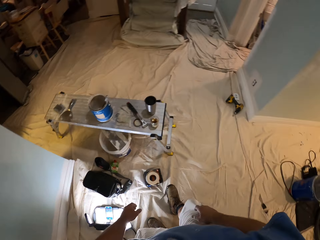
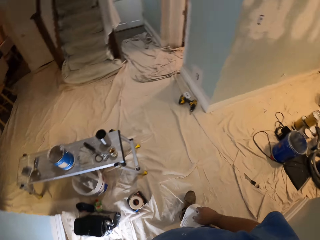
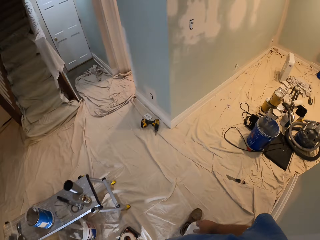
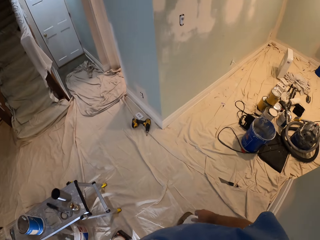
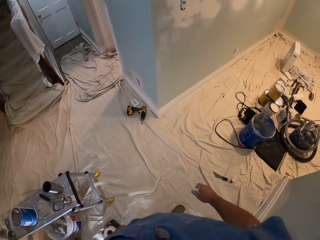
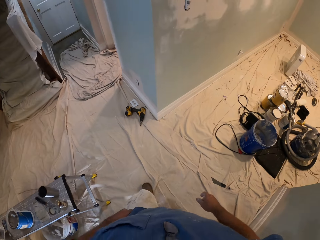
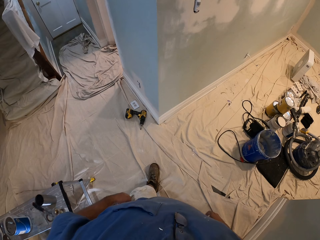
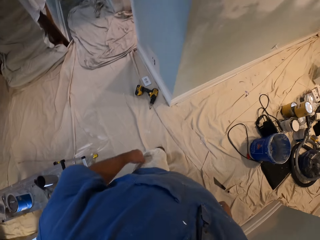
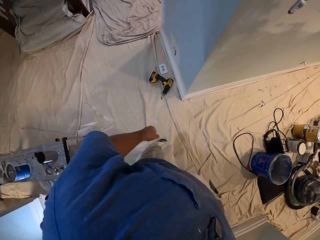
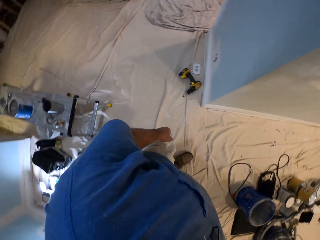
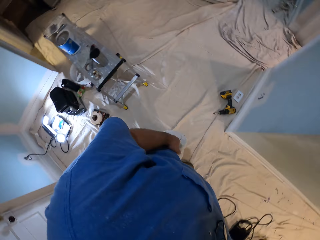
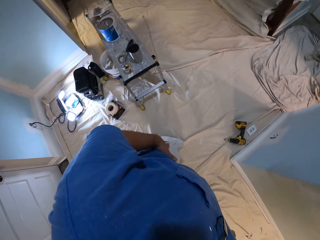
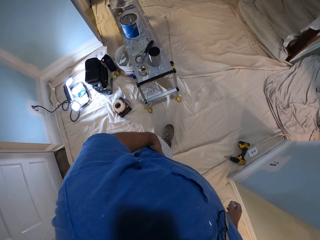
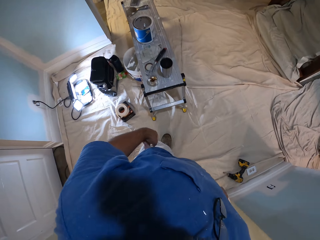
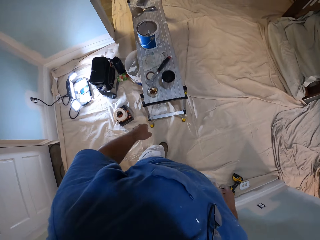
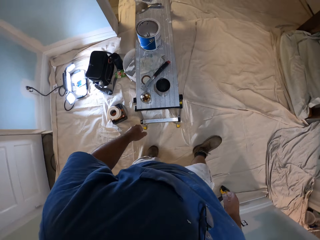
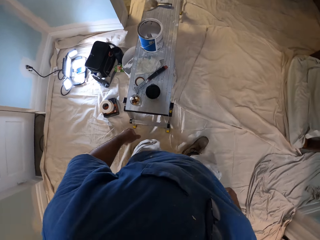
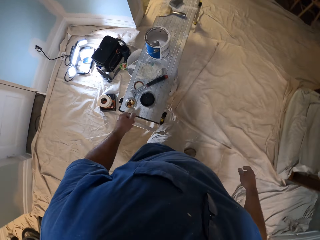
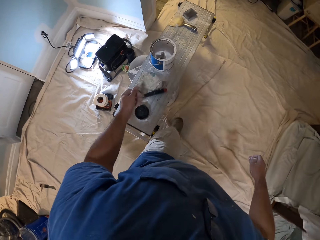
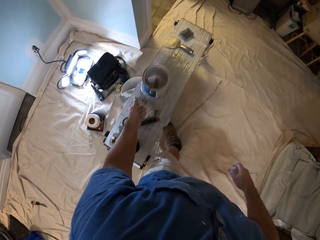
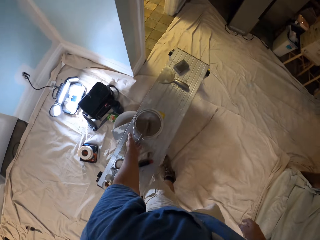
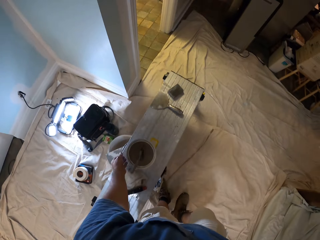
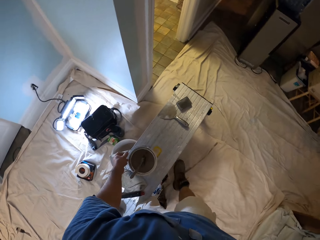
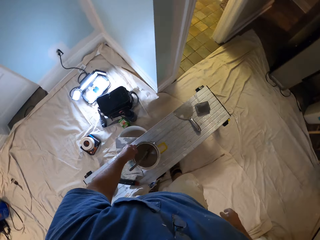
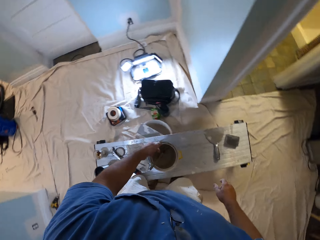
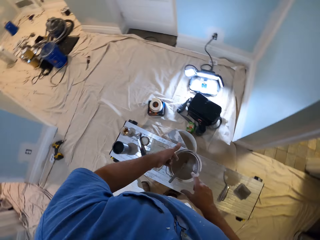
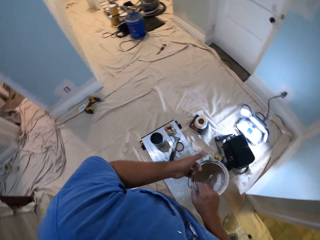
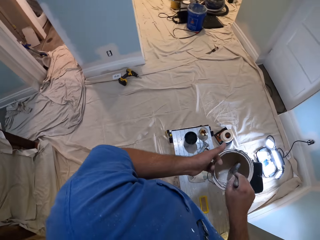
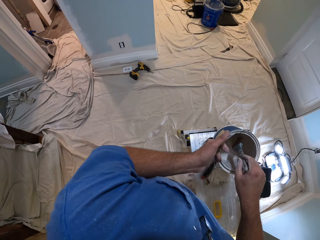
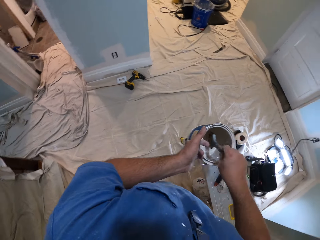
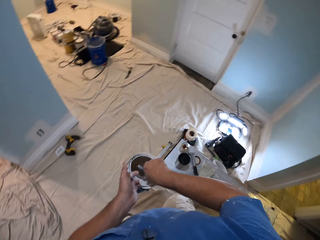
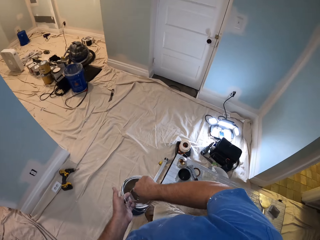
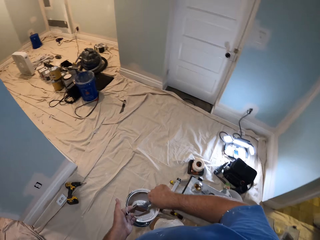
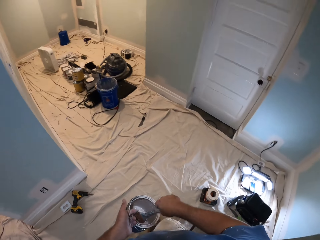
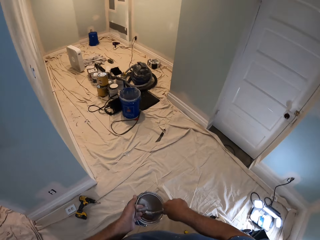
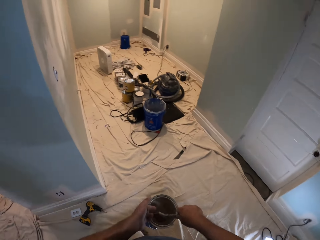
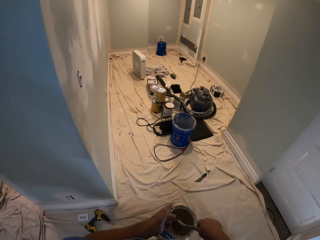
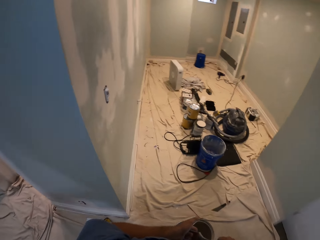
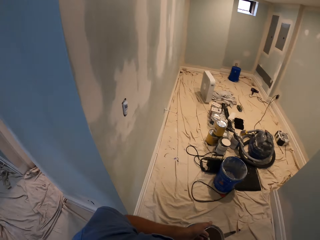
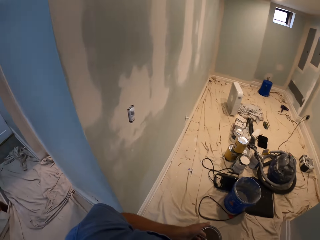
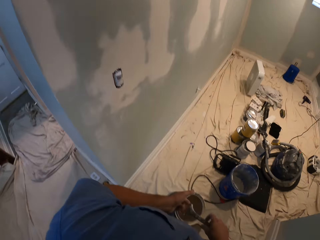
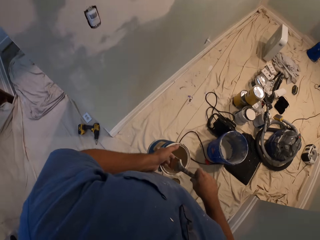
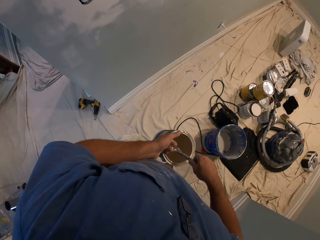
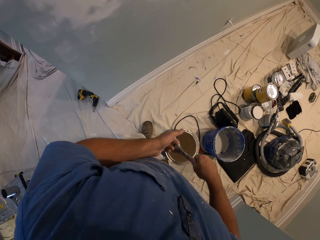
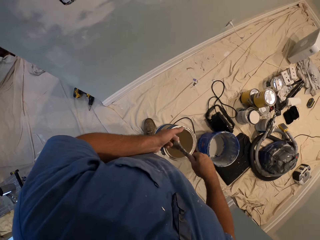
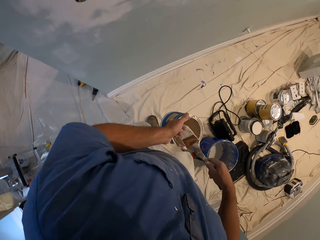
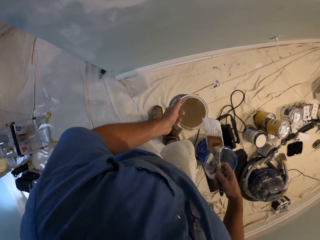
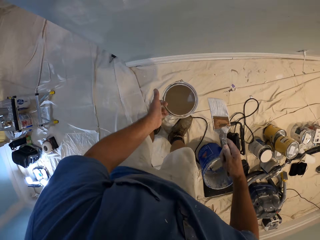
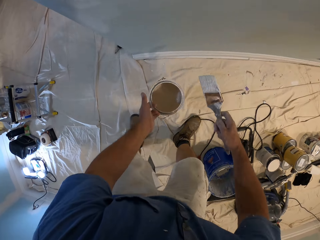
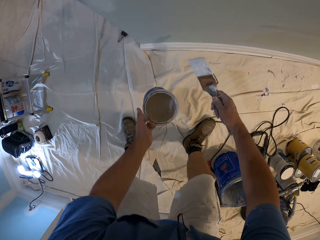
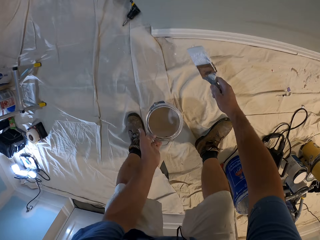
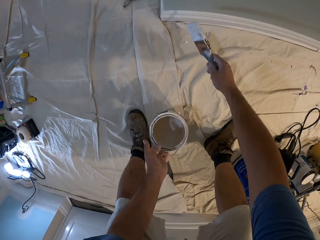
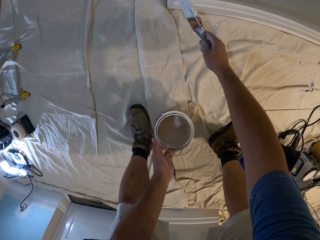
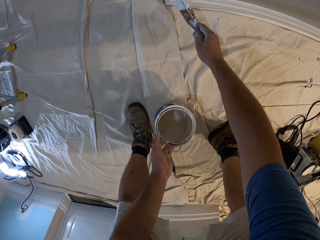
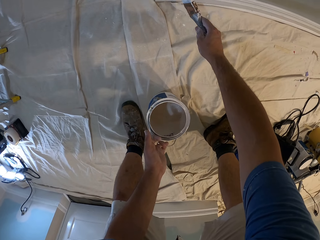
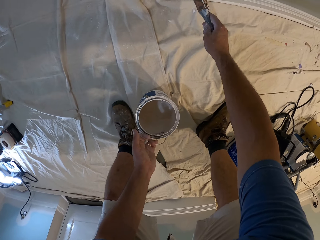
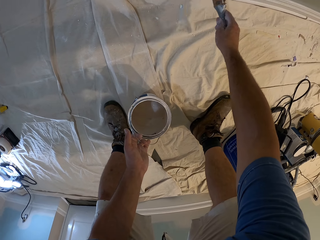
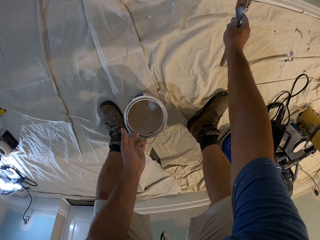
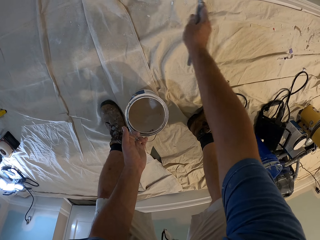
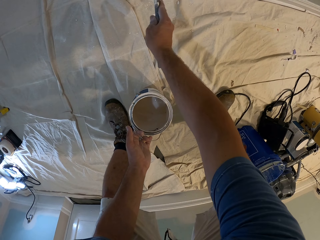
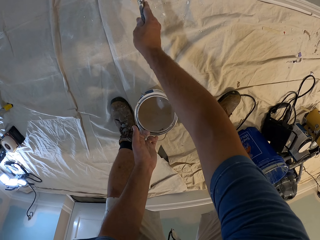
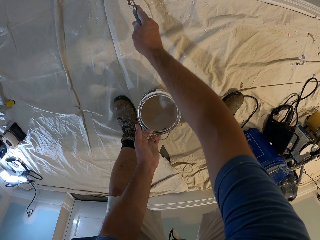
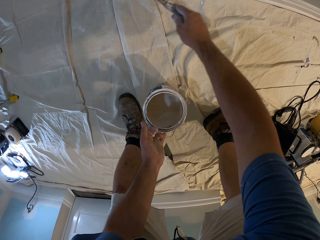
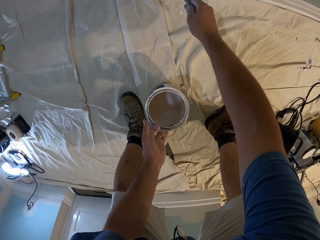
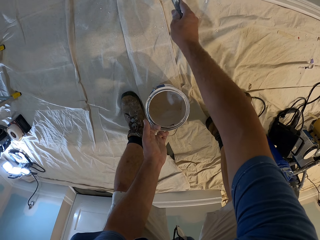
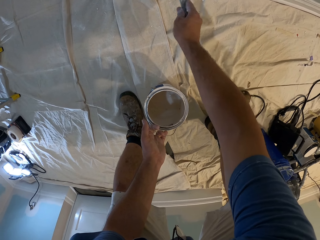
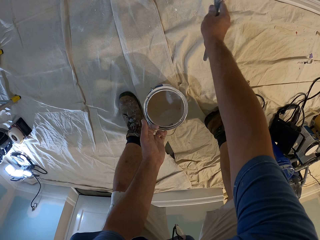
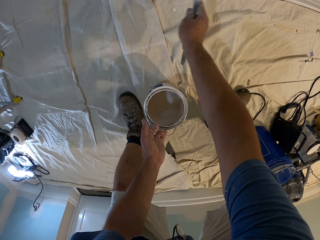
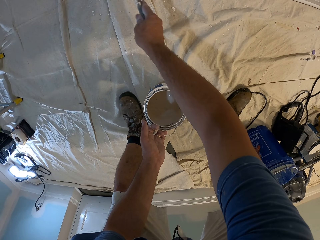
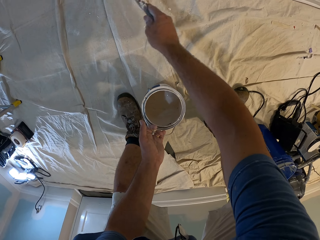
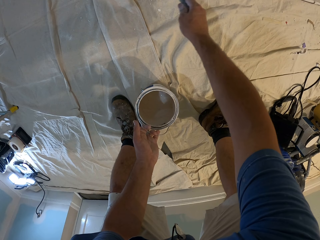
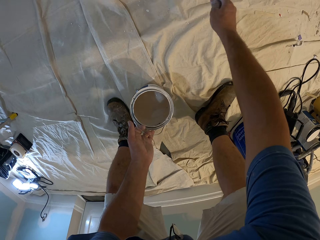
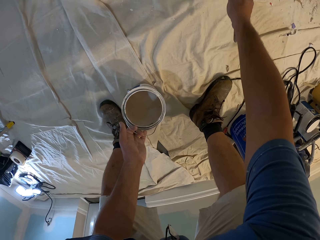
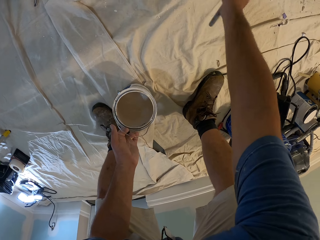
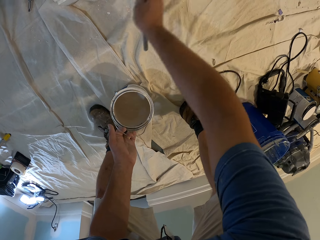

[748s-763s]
The camera wearer moves in the room. He picks up a bucket of paint from the work bench with his left hand. He picks out a paint brush from the bucket of paint in his left hand. He walks to the front of a wall. He paints the base of the wall with the paint brush in his right hand.

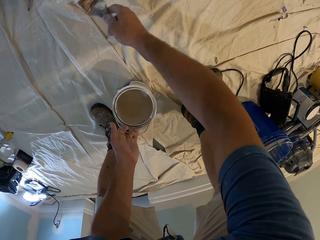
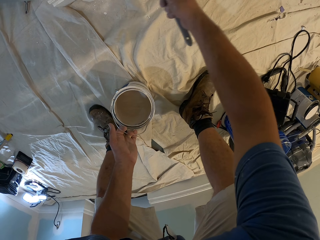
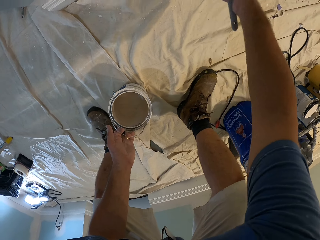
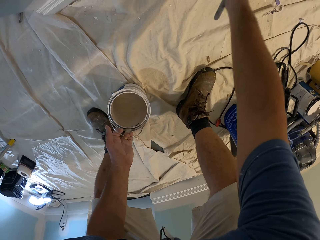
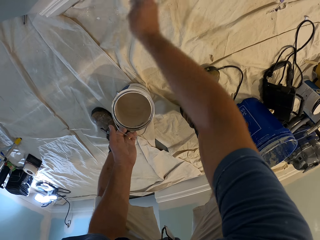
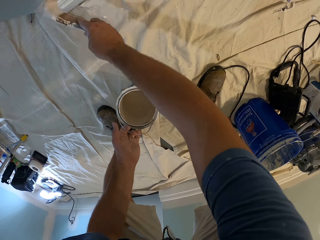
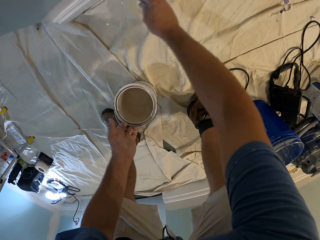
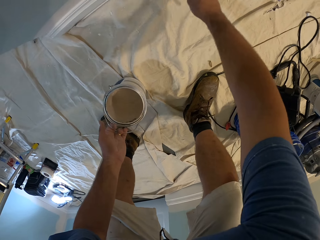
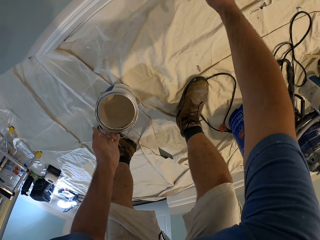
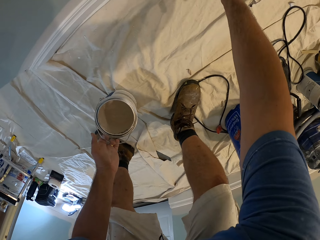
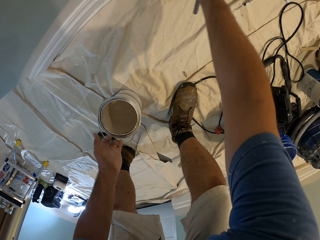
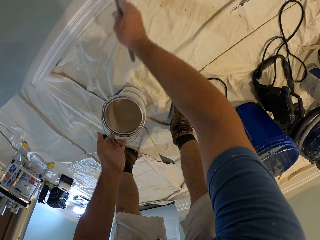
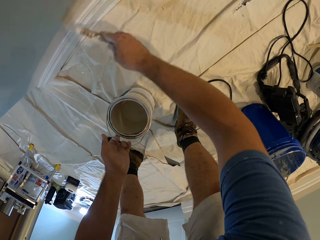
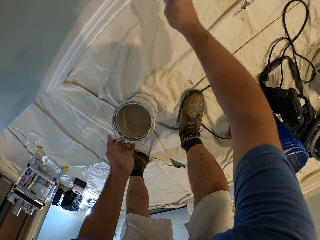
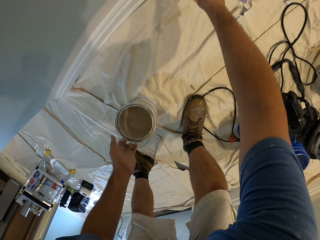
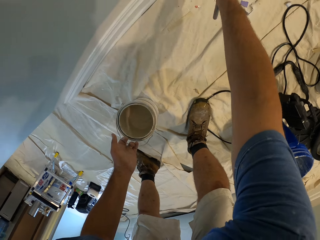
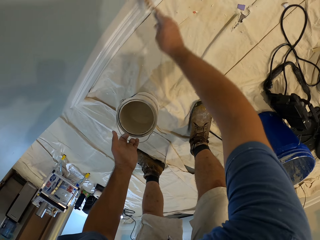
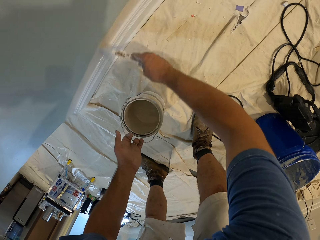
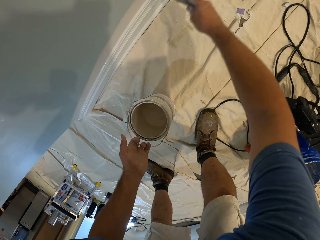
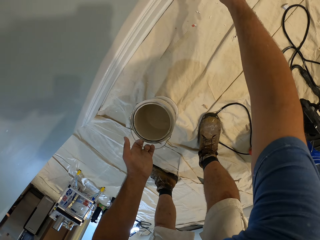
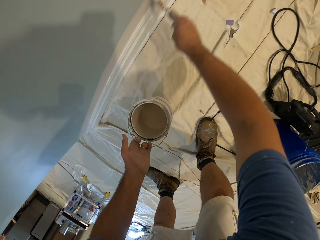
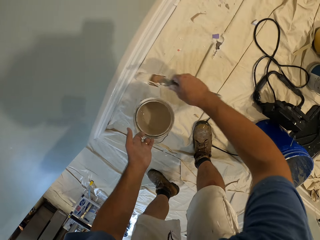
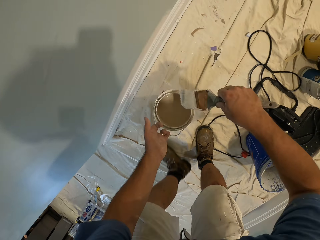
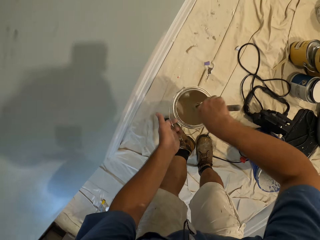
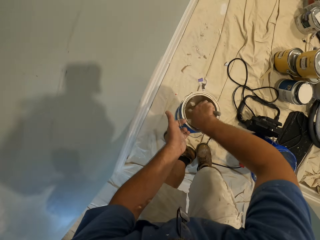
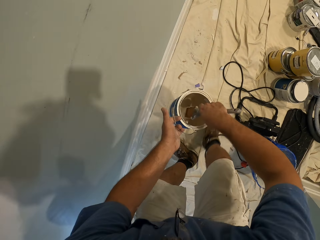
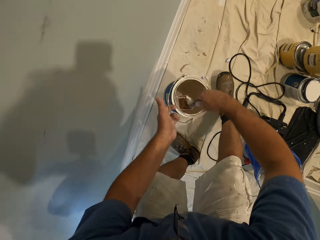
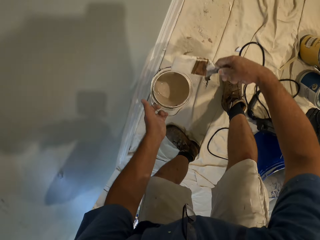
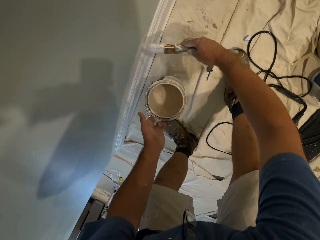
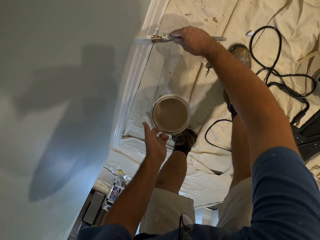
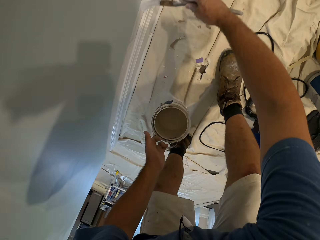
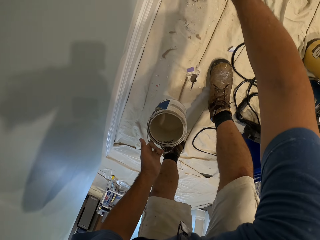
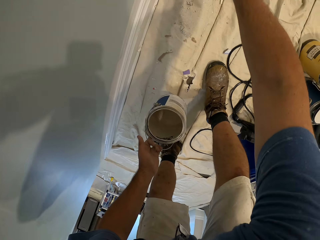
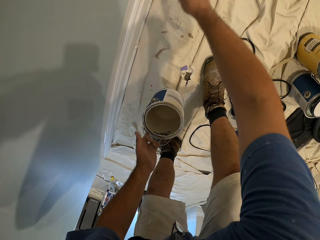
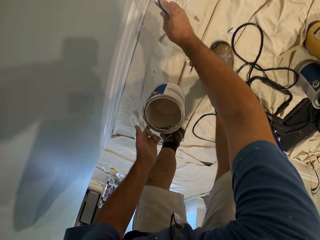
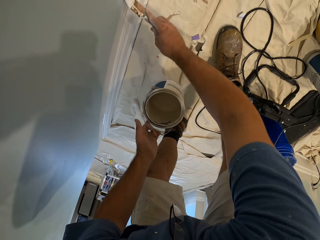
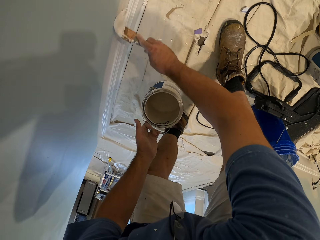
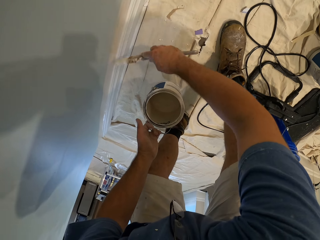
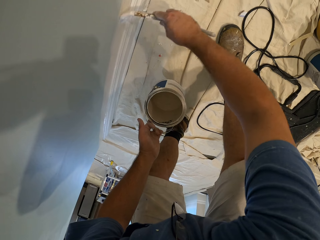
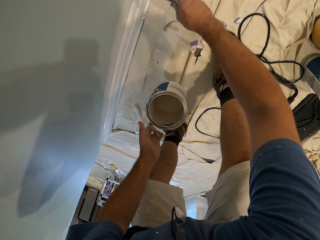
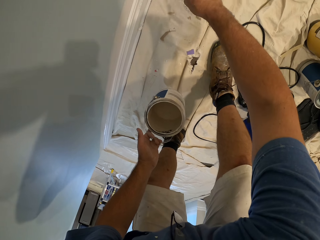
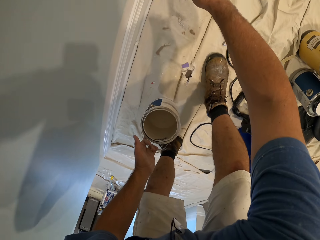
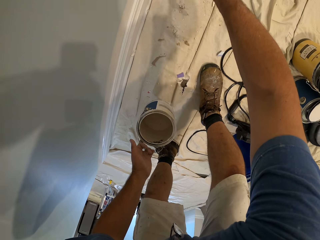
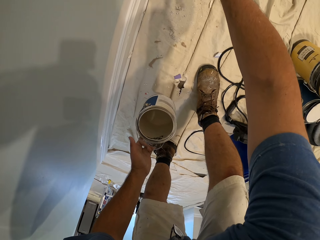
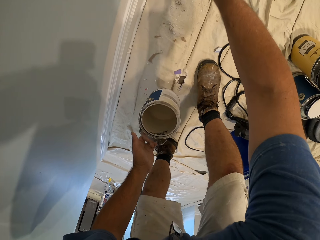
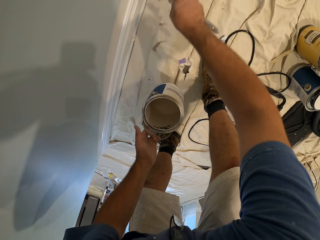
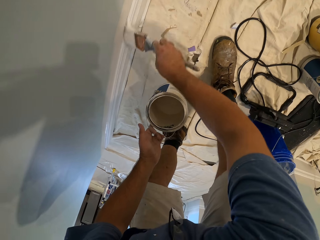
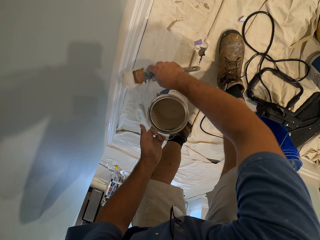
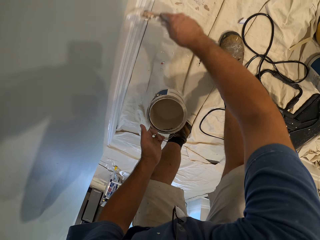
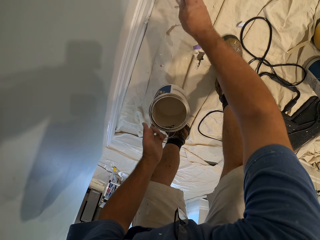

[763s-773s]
The camera wearer scoops paint from the bucket of paint in his left hand with the paint brush. He paints the wall with the paint brush in his right hand.
